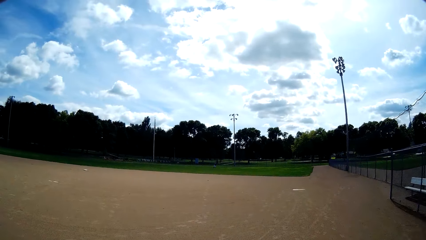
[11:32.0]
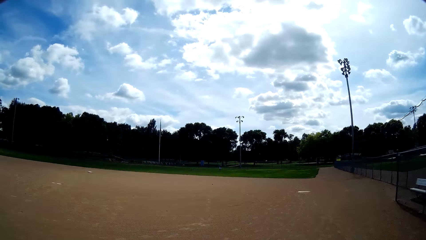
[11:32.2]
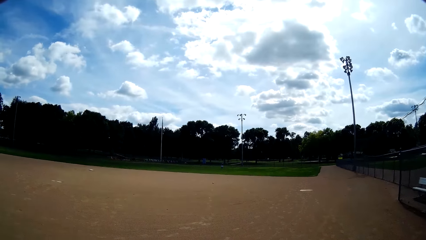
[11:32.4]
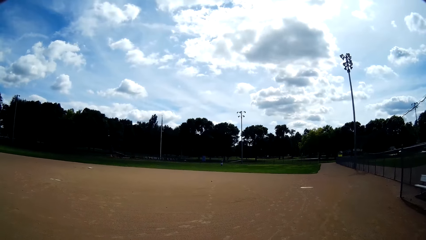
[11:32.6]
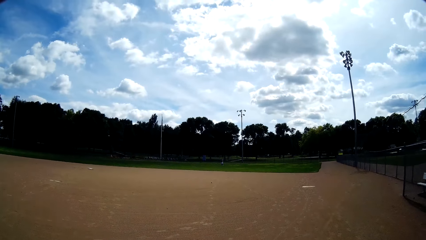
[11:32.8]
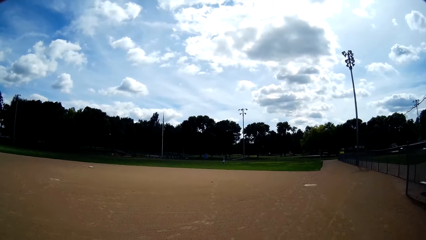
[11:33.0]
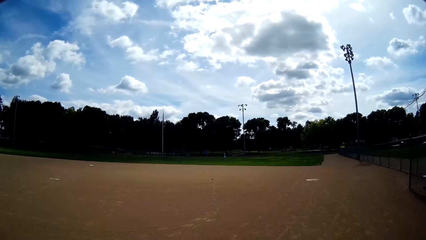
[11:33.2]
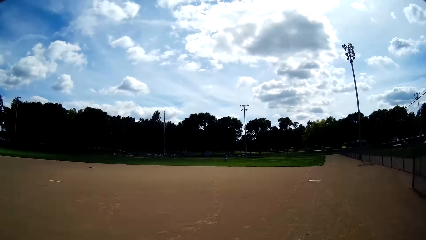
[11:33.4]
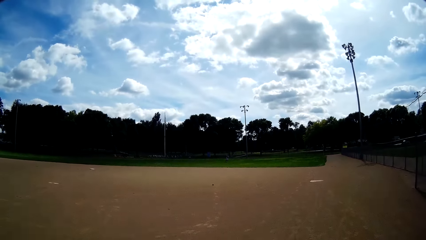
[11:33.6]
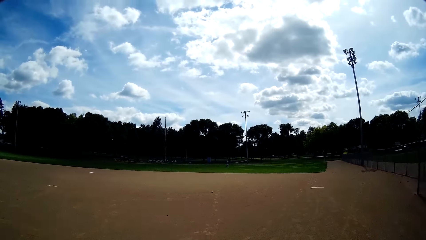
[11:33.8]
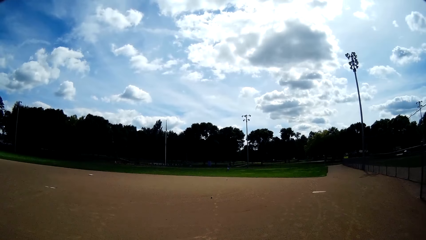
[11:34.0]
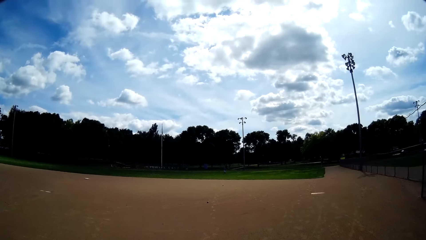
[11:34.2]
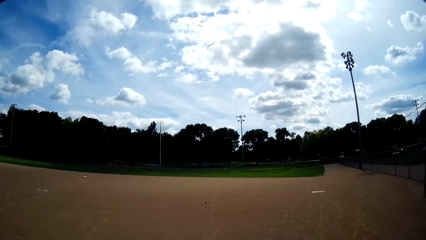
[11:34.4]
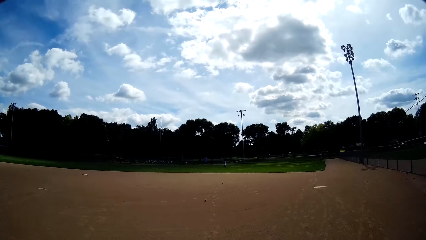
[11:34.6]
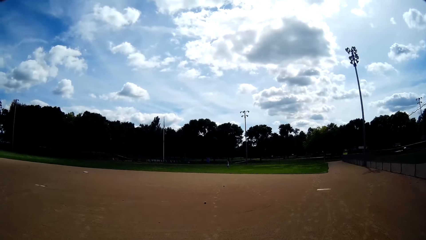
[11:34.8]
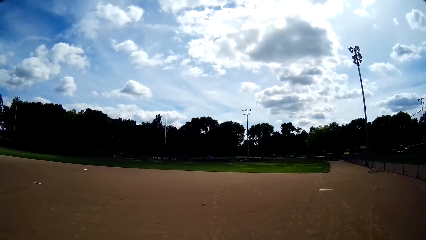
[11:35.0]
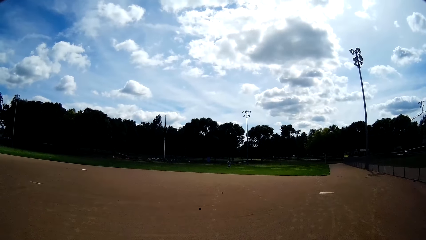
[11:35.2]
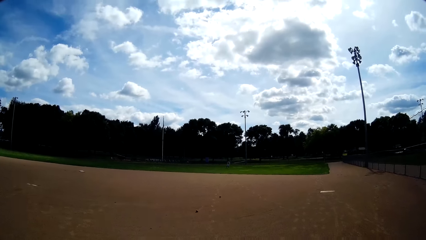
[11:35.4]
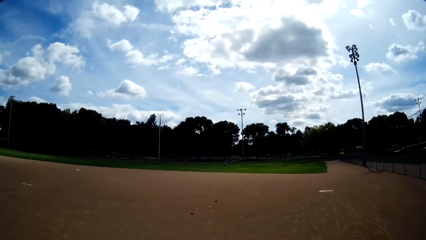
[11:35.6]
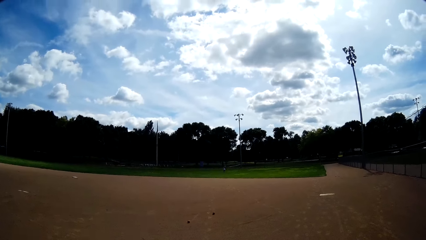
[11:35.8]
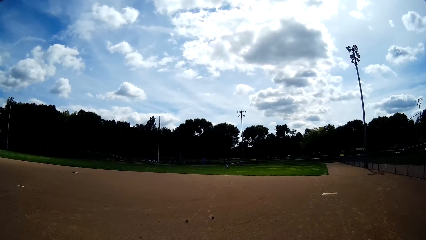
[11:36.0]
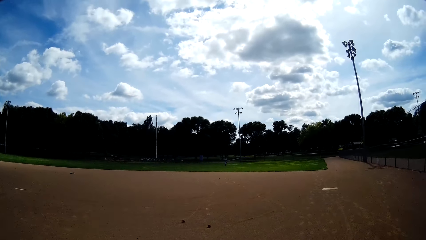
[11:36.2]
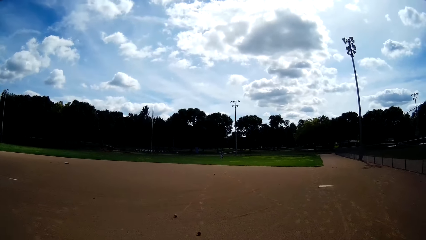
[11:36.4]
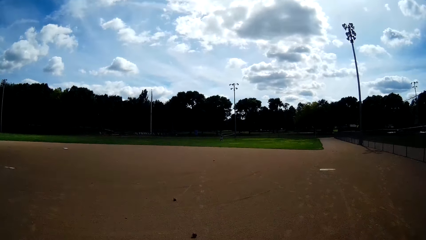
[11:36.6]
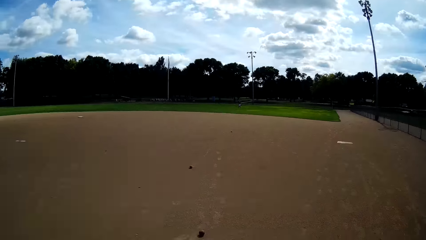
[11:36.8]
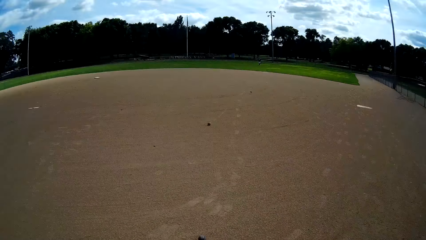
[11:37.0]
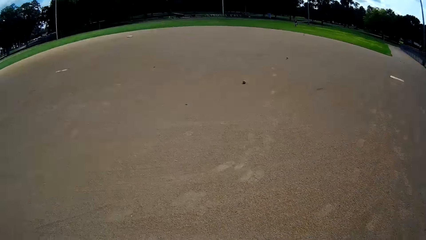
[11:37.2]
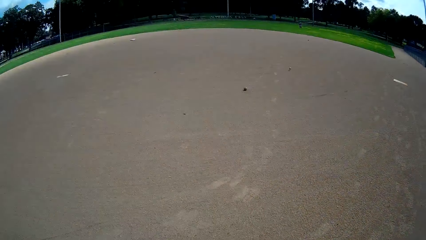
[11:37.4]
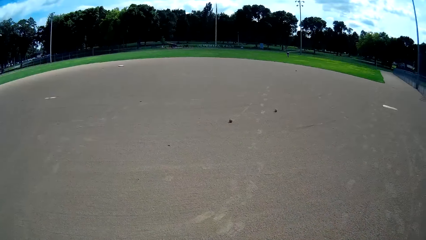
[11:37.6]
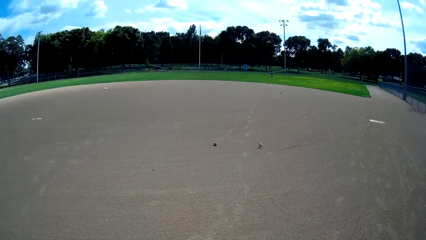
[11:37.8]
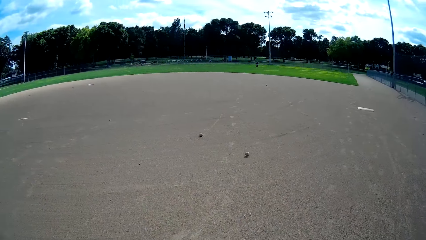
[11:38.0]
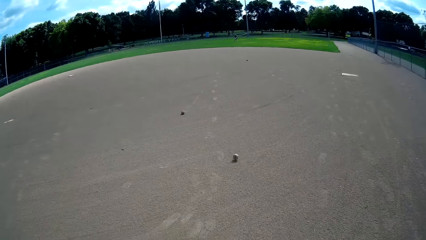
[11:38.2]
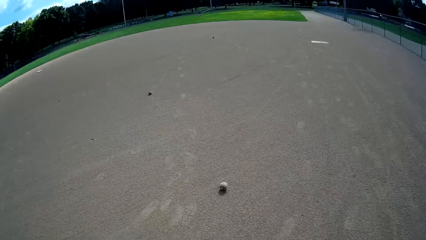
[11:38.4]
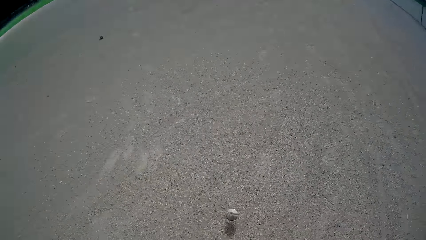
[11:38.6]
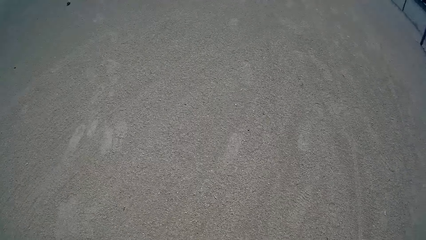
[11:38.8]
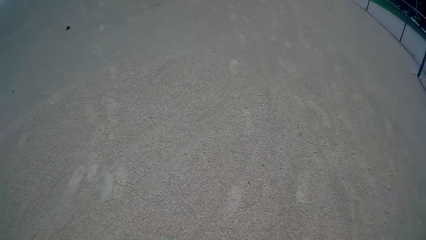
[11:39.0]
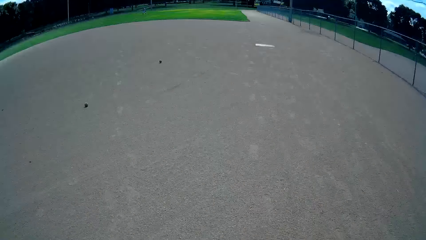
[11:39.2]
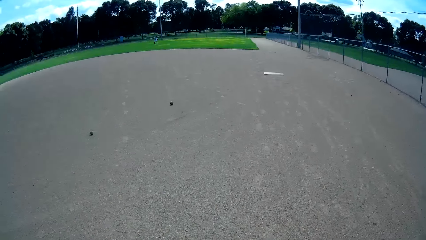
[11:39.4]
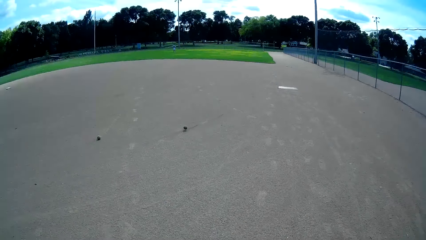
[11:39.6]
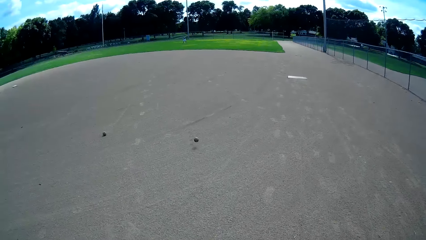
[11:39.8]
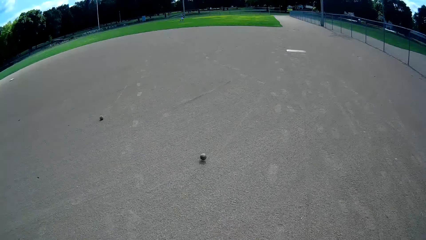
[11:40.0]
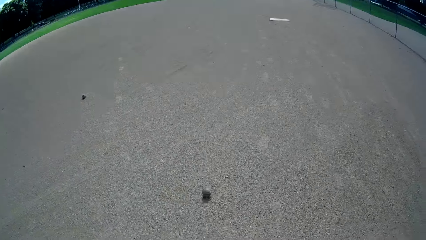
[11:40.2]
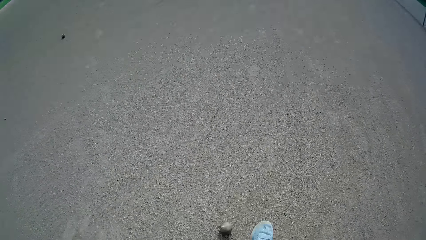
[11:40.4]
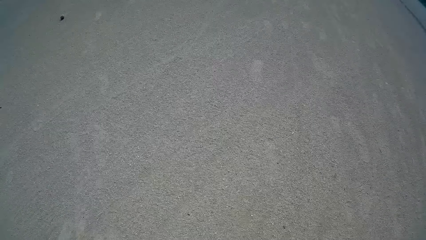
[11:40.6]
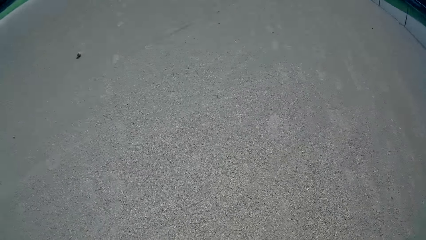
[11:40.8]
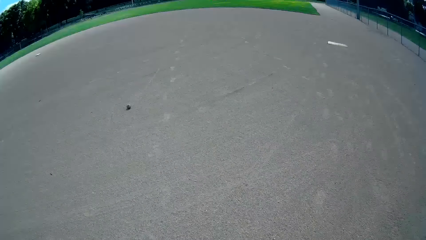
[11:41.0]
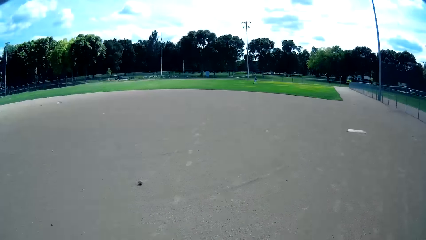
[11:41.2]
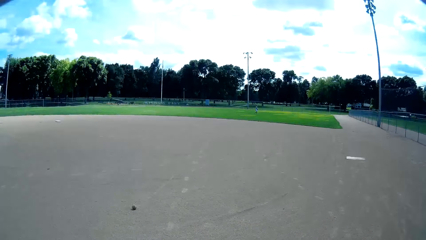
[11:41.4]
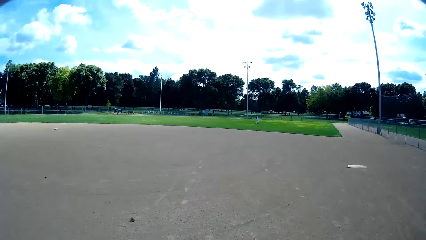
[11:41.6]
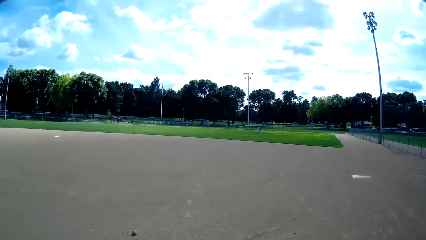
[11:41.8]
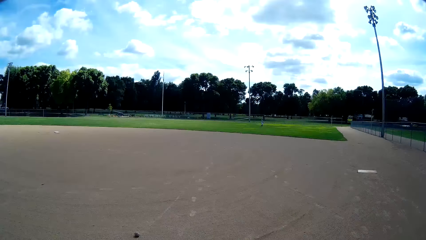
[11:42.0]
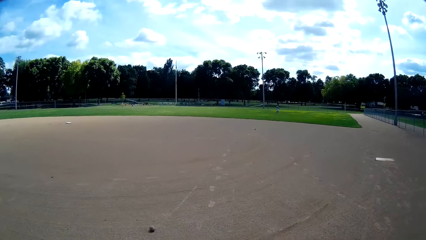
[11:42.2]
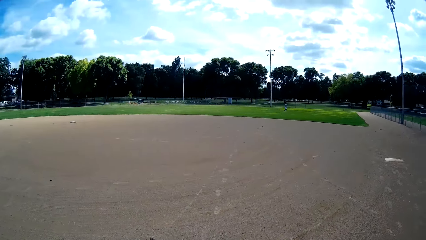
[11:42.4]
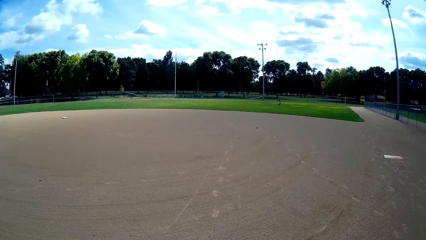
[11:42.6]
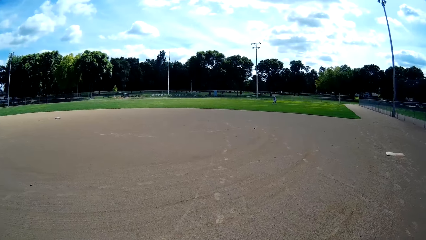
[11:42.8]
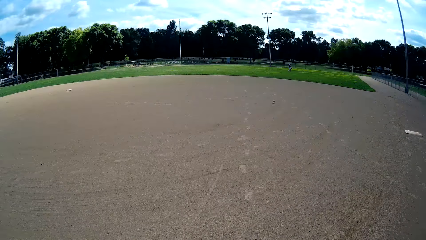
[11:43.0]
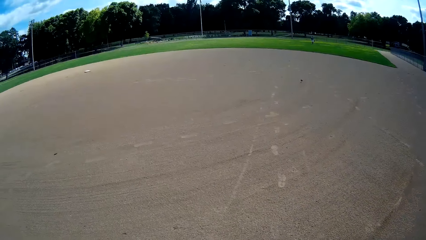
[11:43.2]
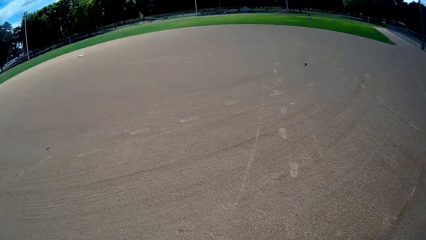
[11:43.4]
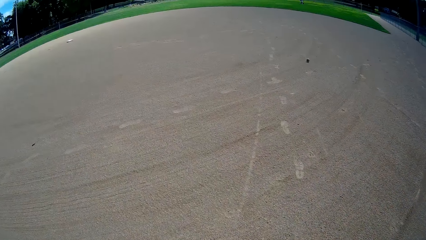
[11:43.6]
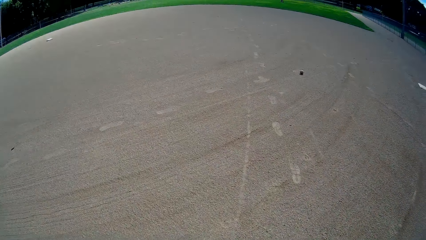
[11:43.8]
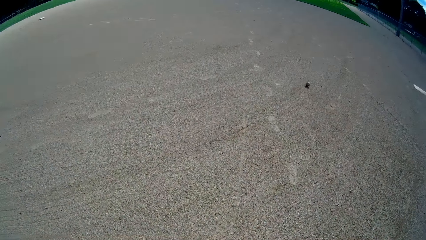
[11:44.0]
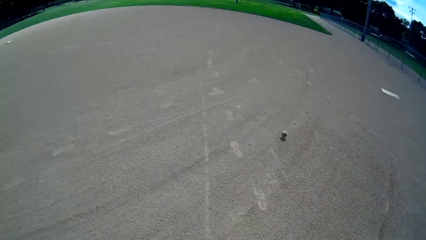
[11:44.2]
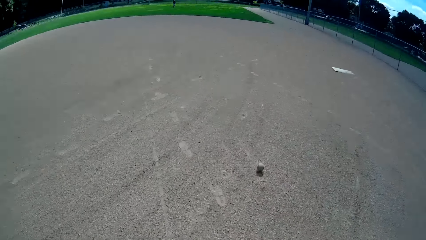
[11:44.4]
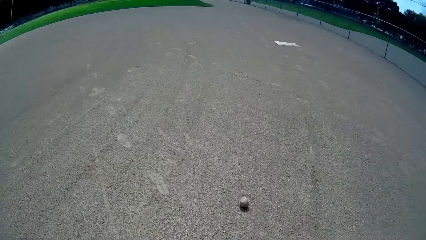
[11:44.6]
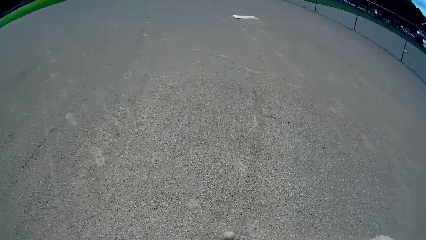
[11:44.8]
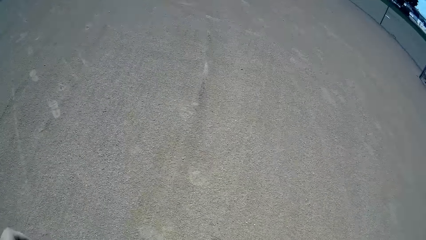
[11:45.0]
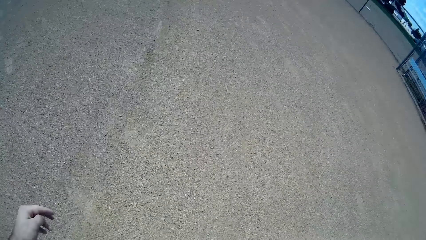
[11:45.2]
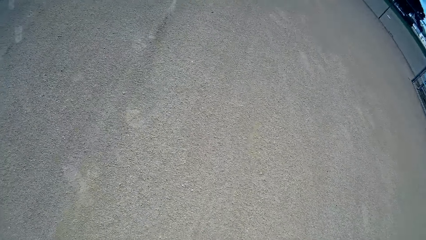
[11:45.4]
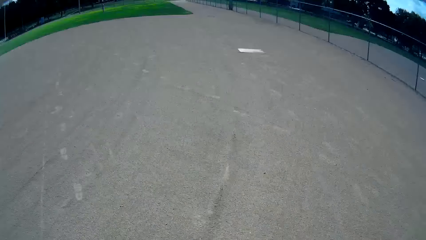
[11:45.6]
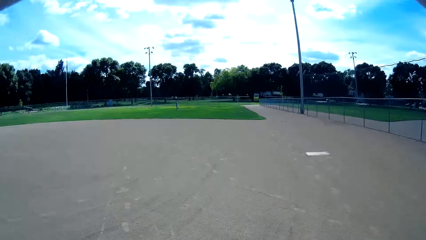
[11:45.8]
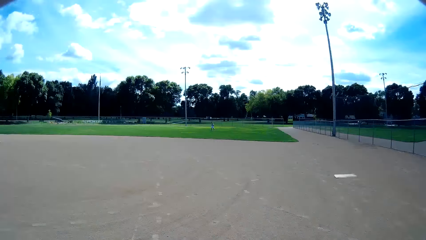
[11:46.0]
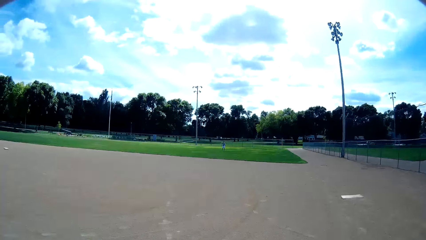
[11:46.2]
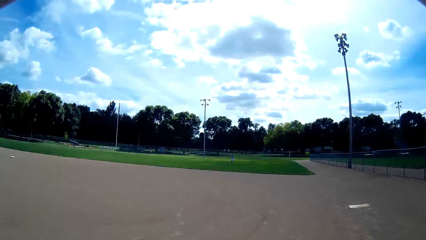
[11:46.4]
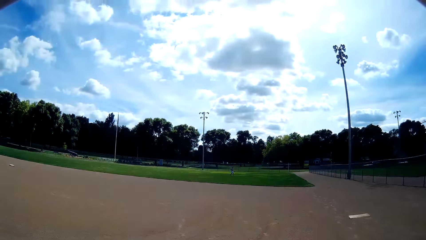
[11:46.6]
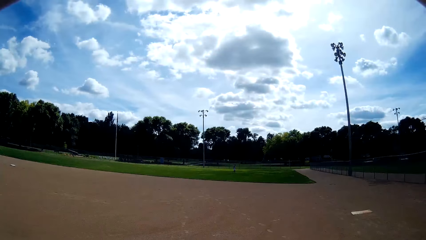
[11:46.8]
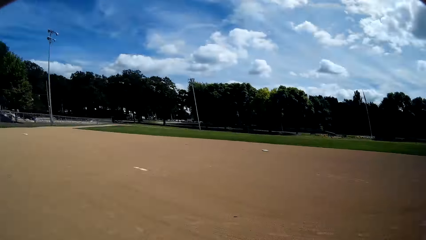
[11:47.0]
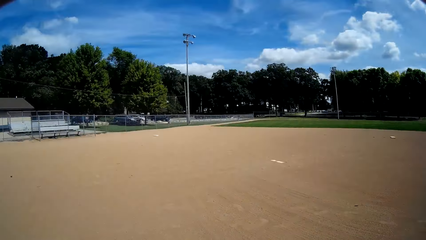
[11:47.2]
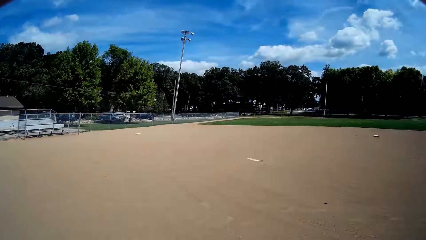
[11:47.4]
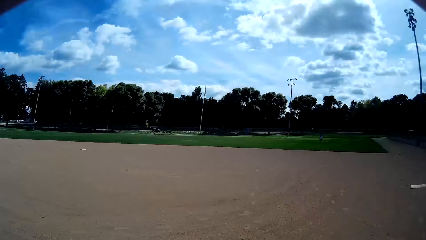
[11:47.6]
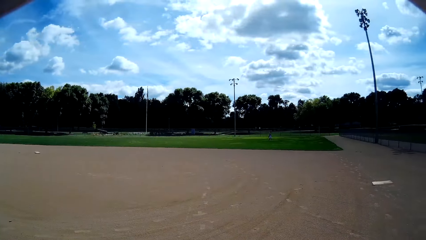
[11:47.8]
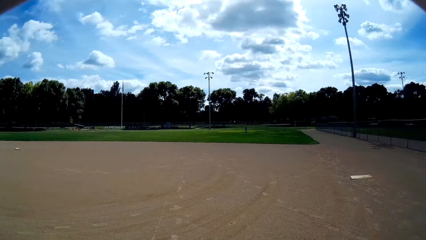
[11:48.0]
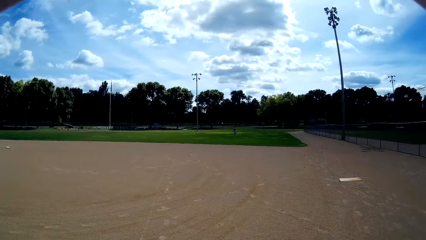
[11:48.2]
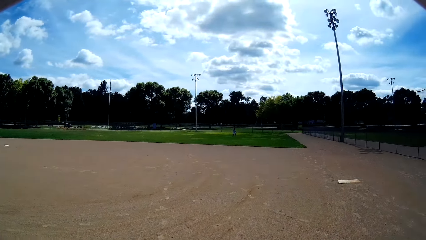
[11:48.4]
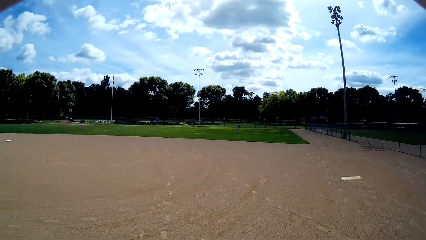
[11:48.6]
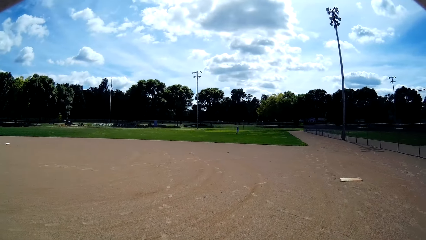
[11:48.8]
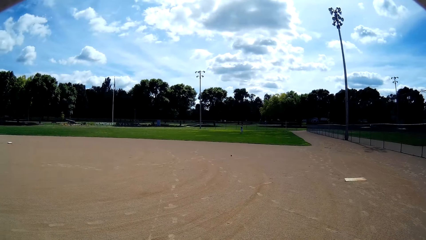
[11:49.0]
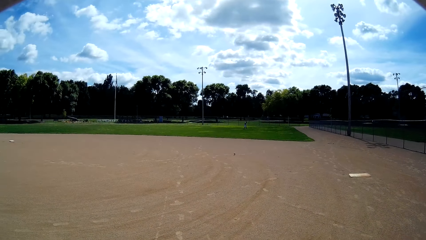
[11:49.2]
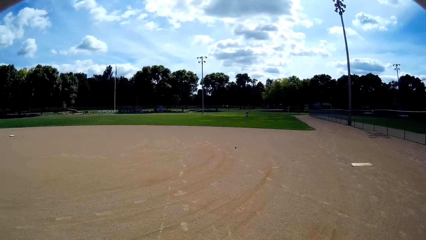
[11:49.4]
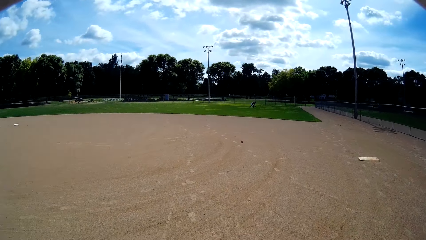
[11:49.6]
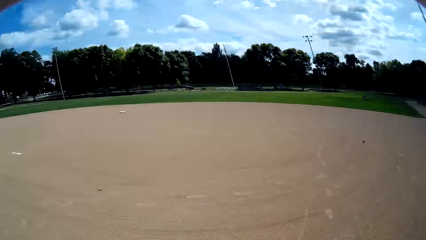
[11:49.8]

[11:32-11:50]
A person throws a baseball towards the camera wearer. The camera wearer walks around. They look at the baseball on the field. They walk. They look at the person. They look around.
